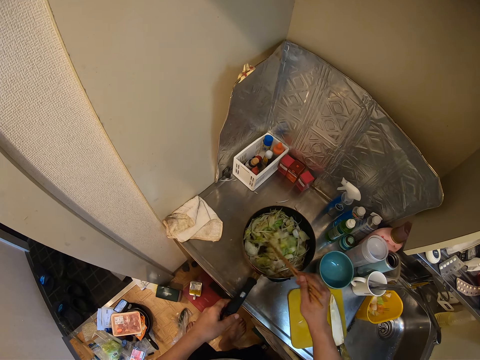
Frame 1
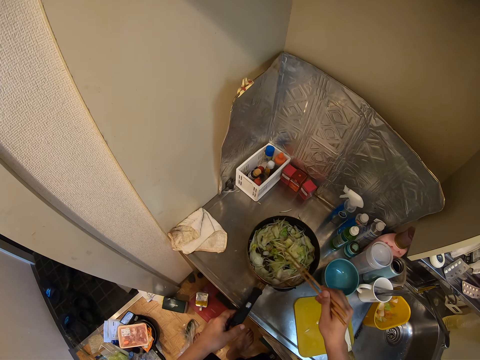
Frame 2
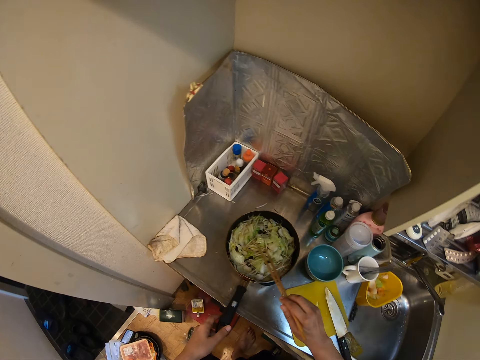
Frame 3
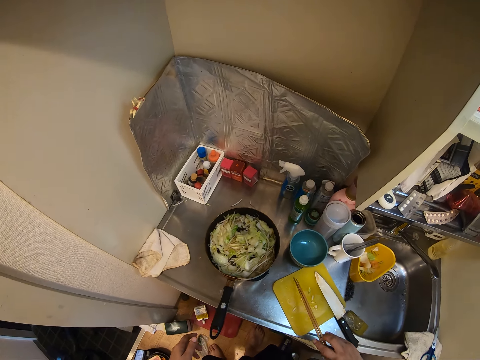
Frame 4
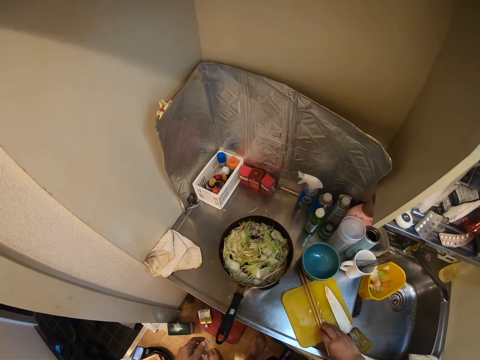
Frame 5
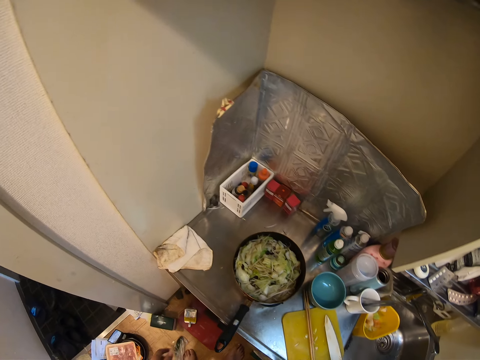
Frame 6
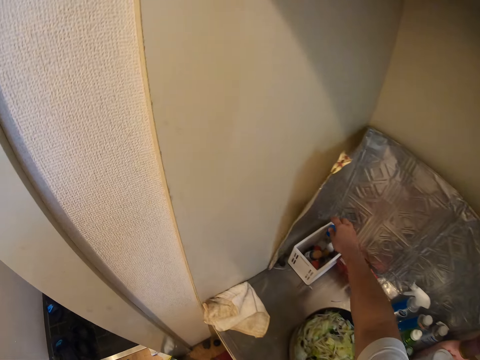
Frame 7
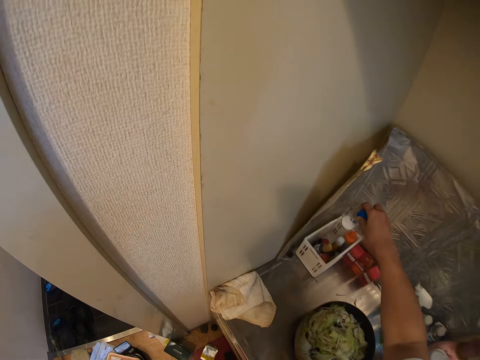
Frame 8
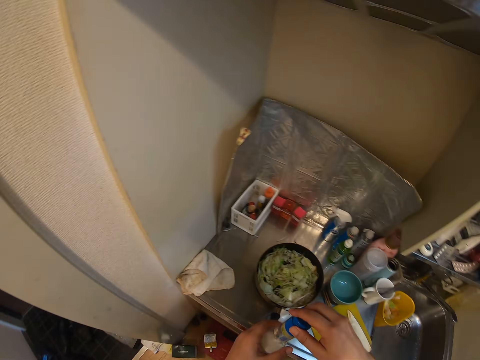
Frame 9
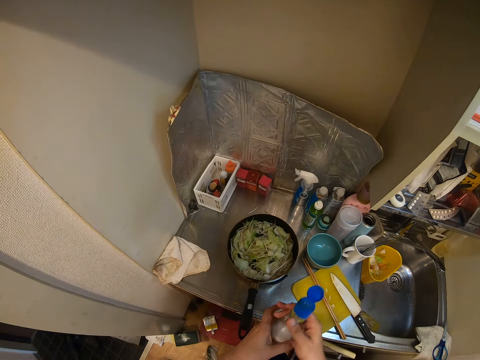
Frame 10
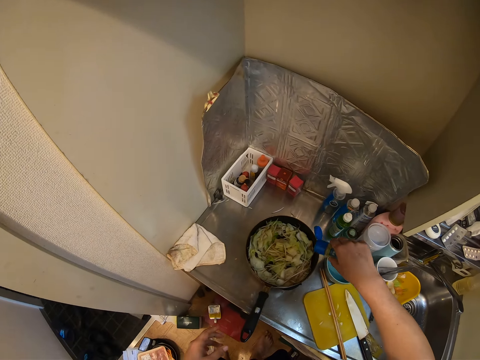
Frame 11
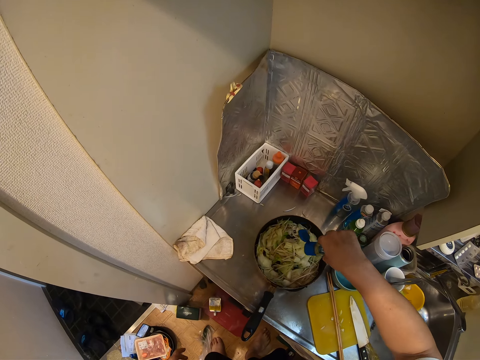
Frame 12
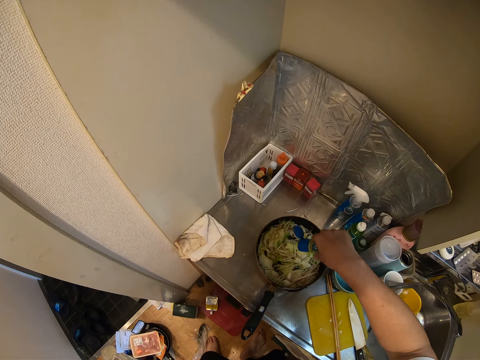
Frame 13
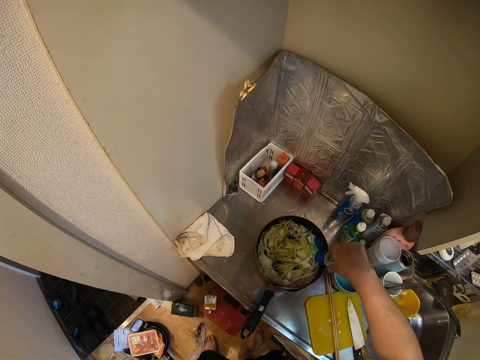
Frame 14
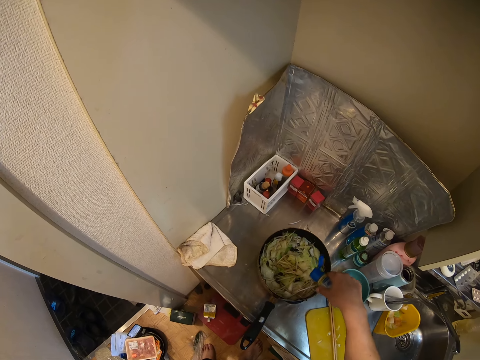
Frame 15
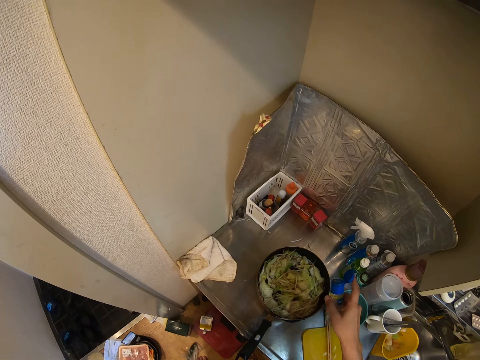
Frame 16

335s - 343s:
The camera wearer puts the sticks down. They pick up a bottle of salt. They open the bottle of salt. They put some salt into the stir fry.

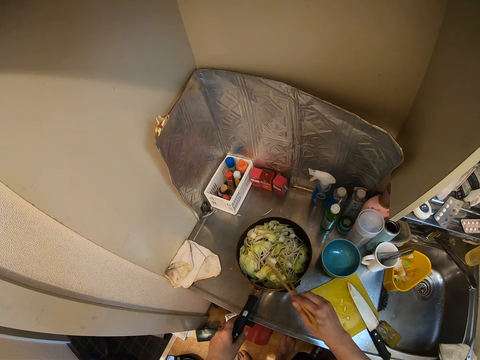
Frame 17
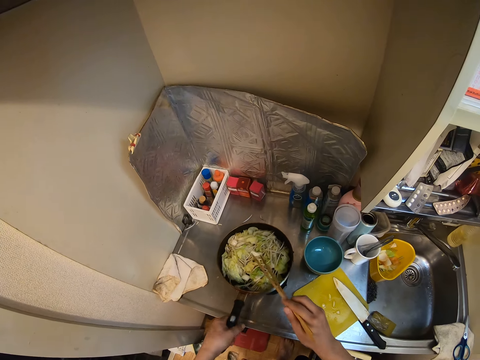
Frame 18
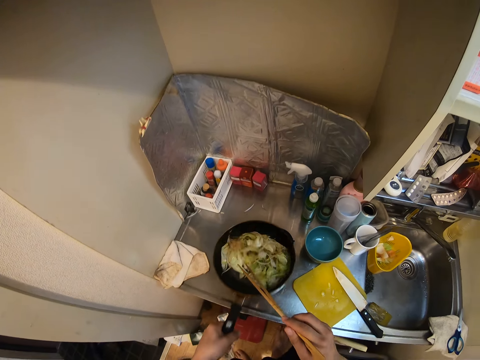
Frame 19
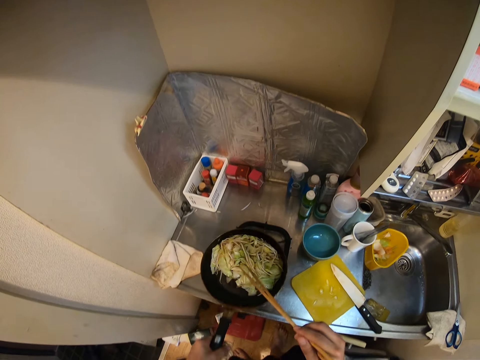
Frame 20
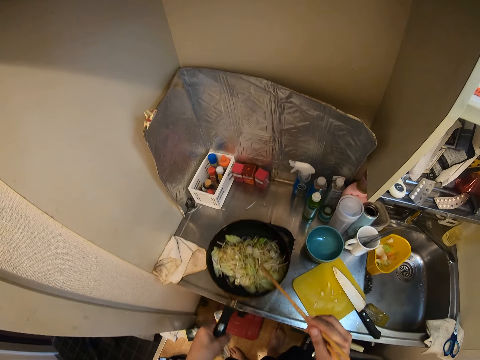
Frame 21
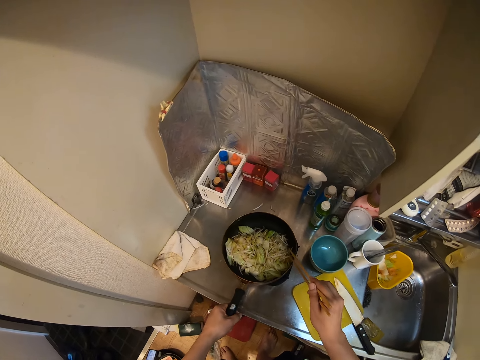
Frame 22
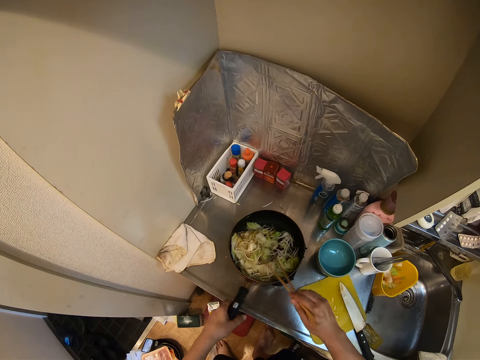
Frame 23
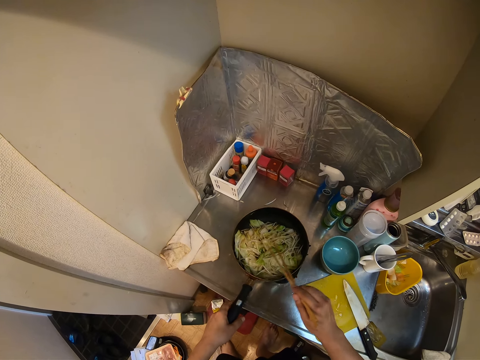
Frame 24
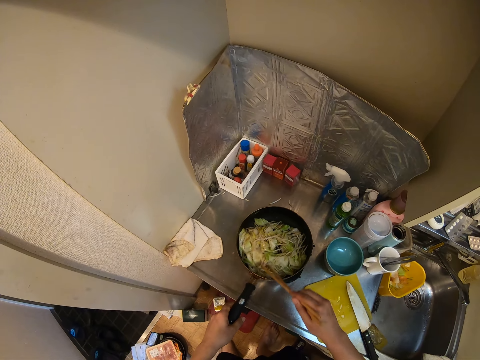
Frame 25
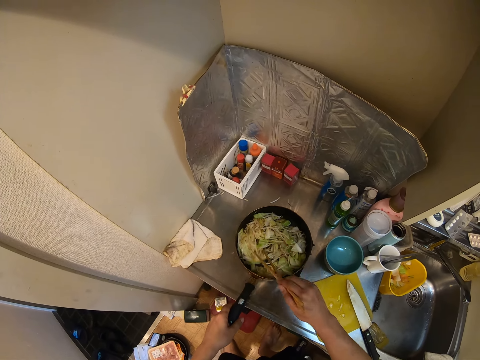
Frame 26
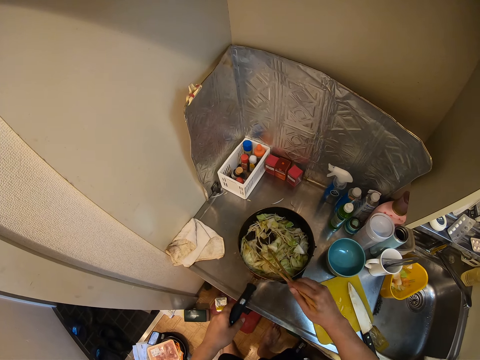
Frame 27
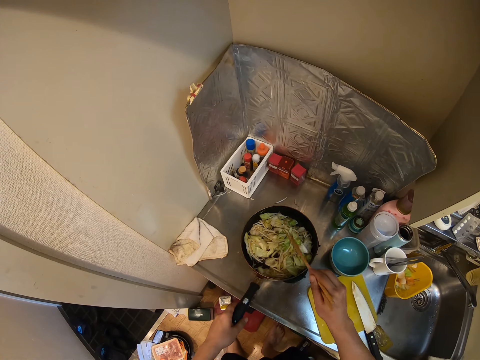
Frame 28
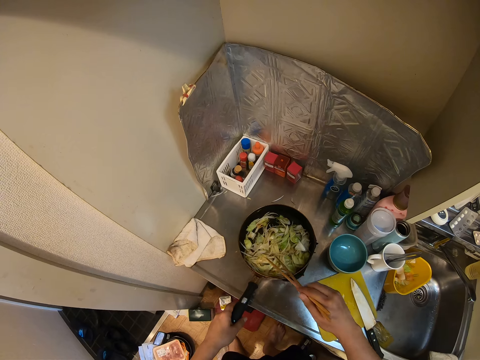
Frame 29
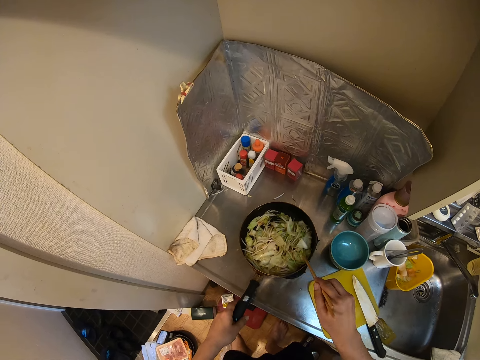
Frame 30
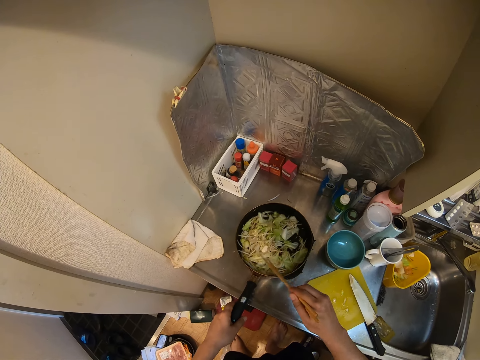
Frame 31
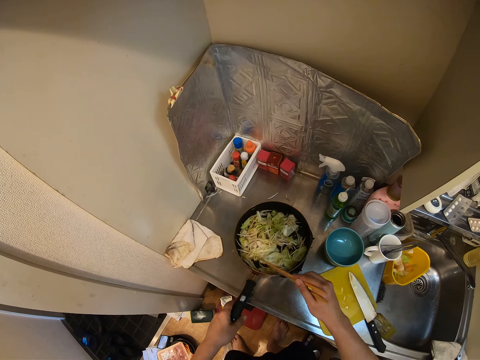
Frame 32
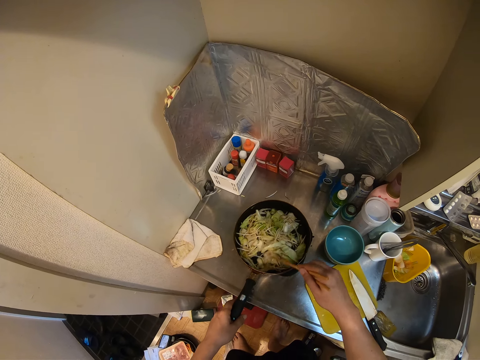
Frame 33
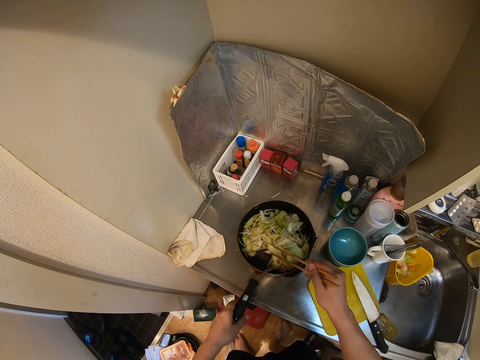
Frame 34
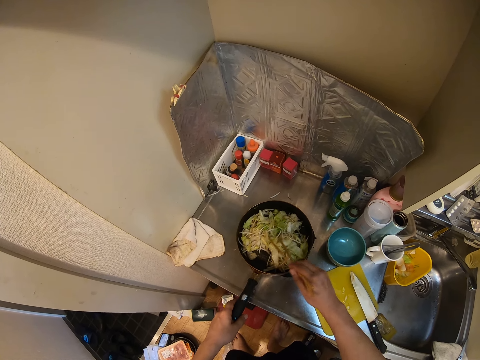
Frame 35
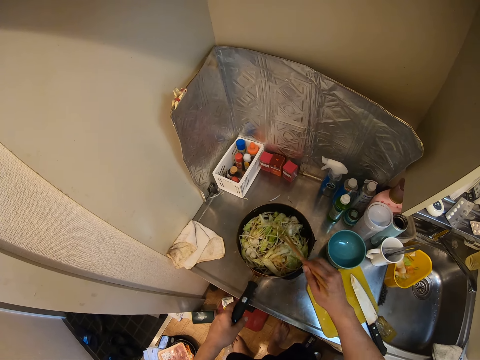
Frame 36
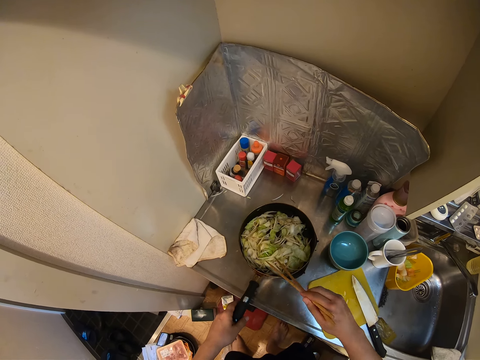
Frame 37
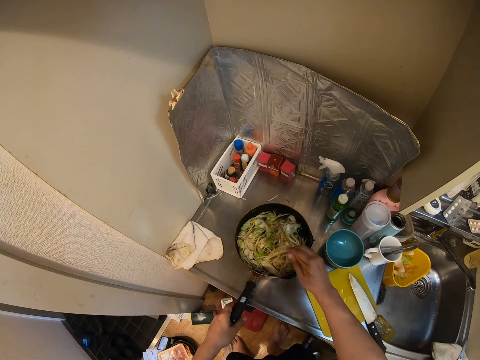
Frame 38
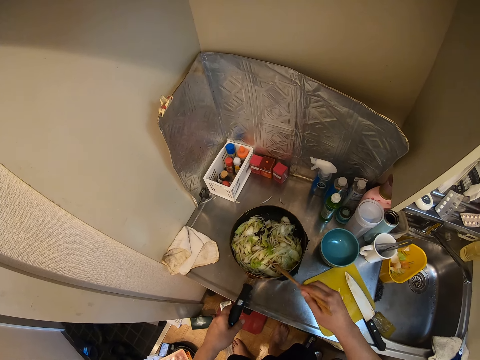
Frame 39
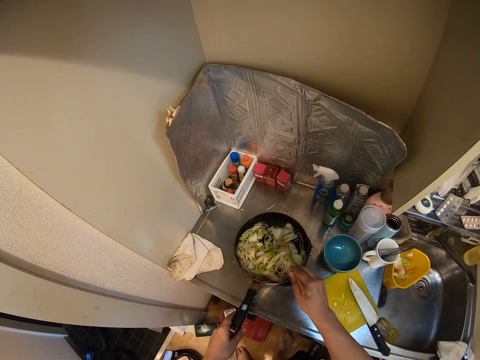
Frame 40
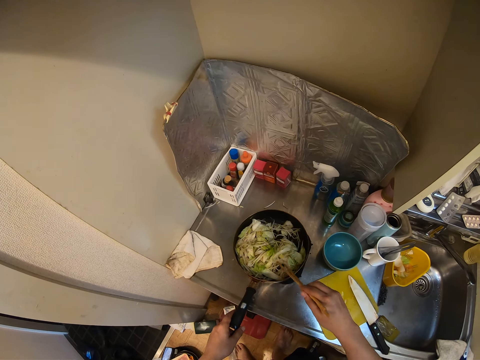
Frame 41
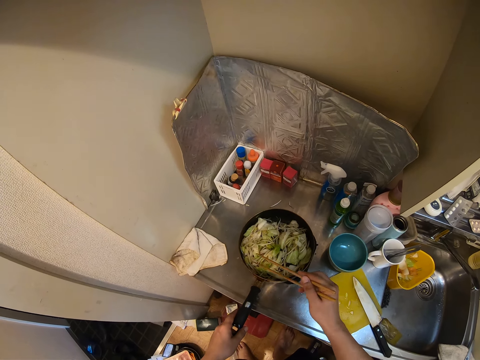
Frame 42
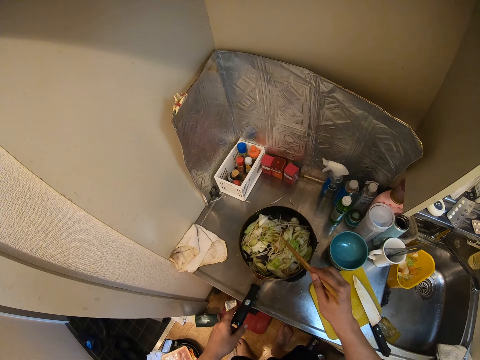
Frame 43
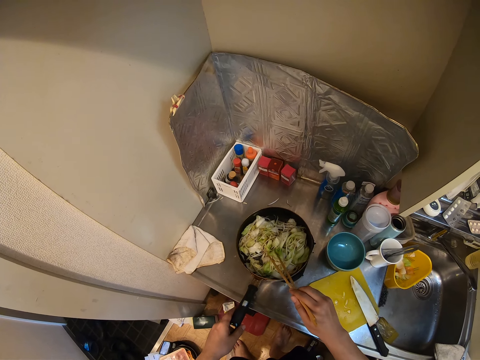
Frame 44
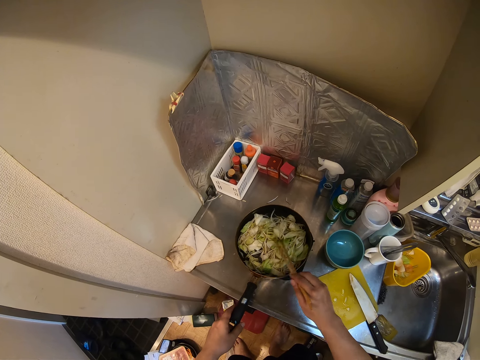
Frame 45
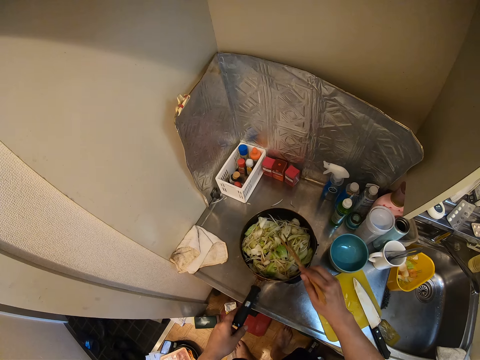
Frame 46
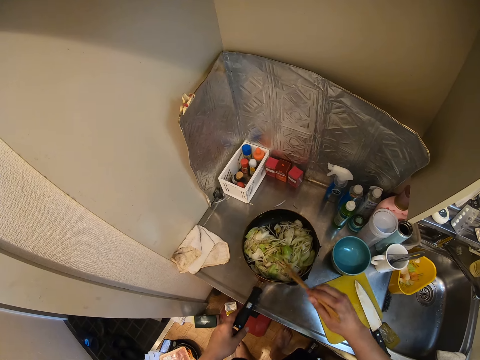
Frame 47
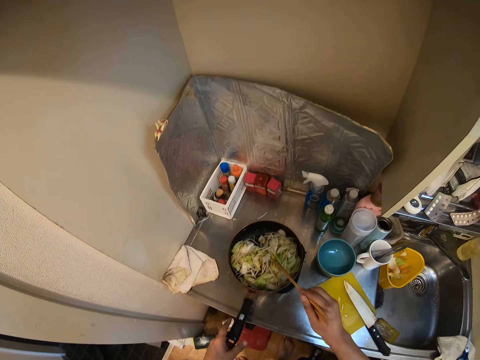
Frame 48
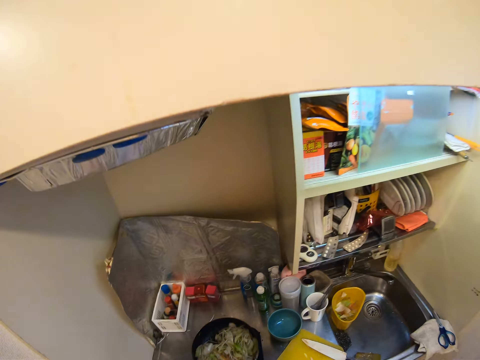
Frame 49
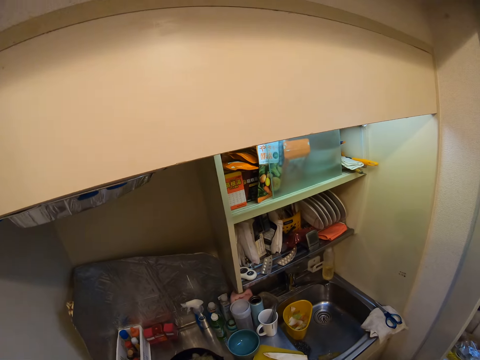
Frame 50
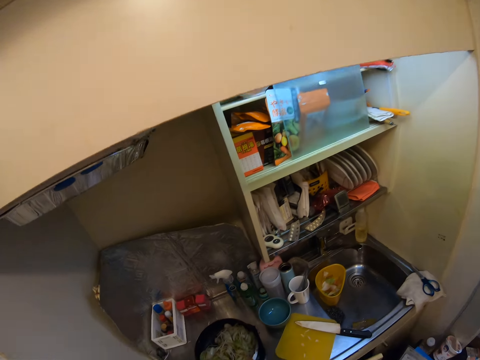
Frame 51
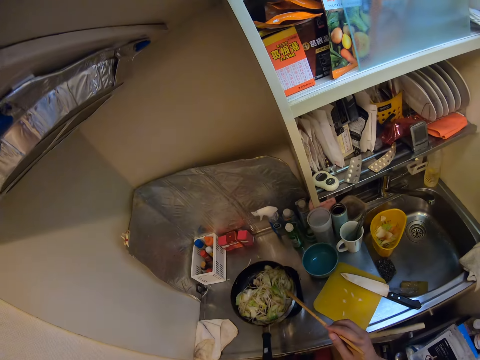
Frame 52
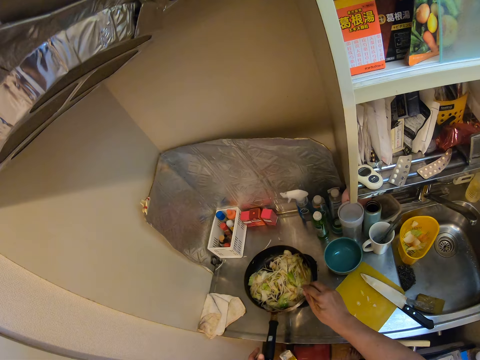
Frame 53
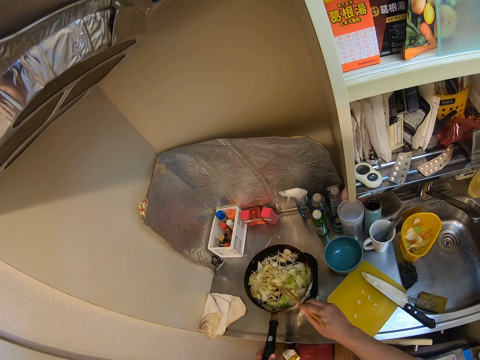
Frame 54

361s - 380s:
The camera wearer shakes the pan. They mix the vegetable. They move.
